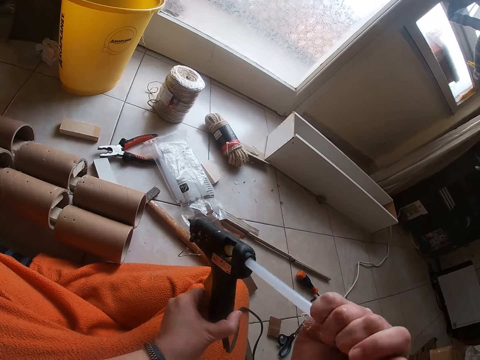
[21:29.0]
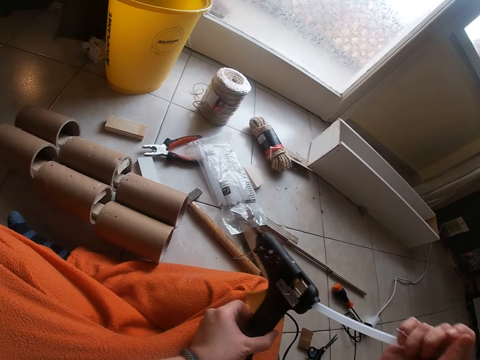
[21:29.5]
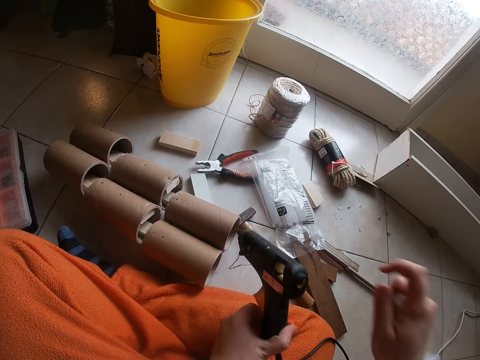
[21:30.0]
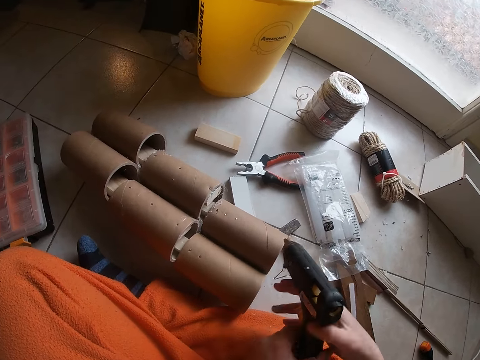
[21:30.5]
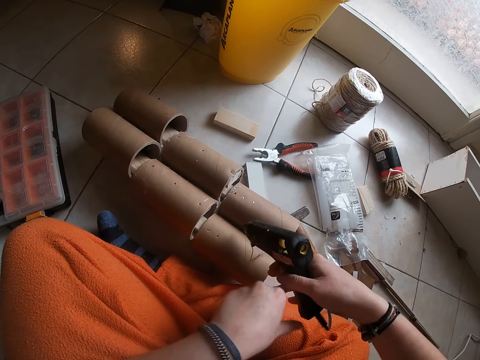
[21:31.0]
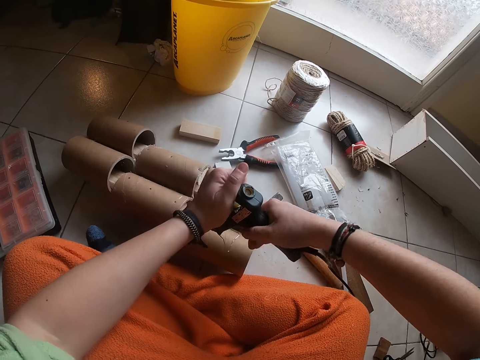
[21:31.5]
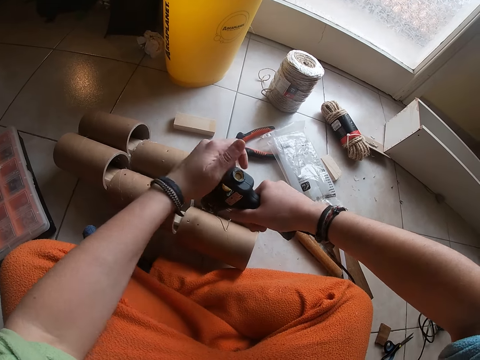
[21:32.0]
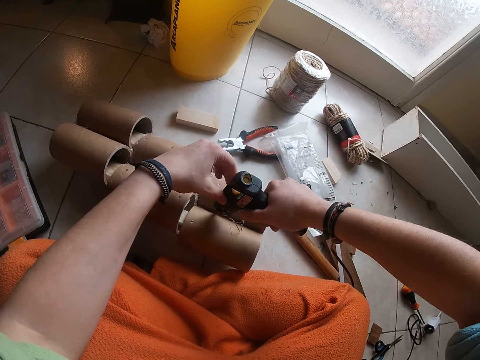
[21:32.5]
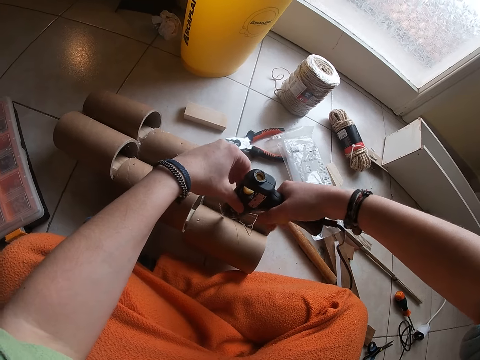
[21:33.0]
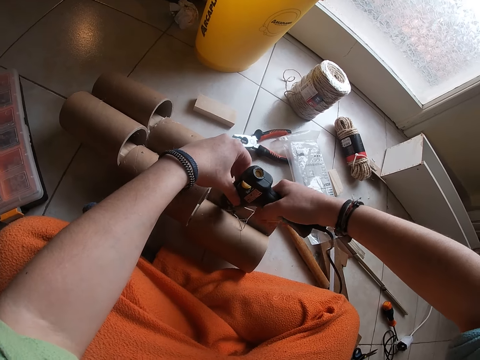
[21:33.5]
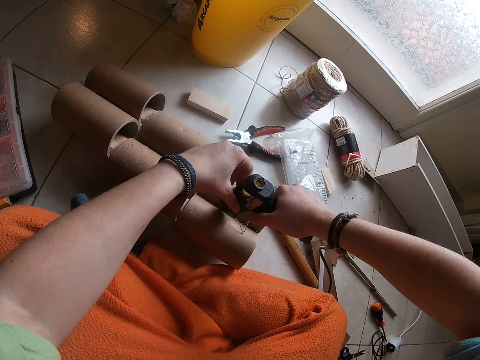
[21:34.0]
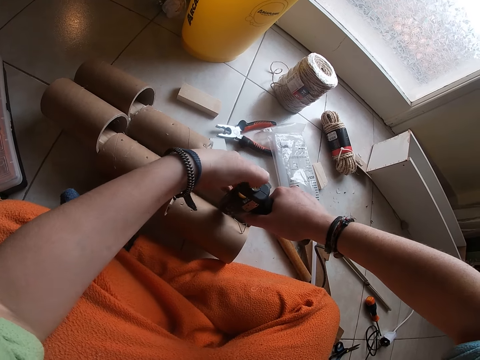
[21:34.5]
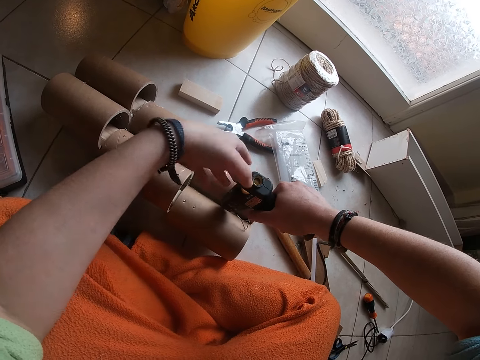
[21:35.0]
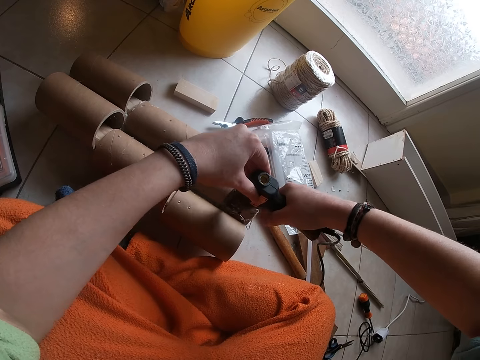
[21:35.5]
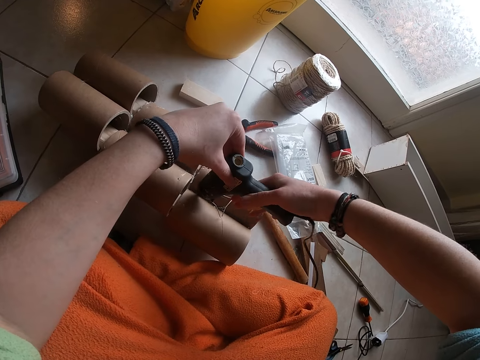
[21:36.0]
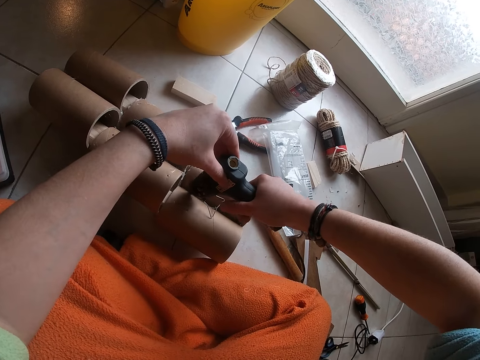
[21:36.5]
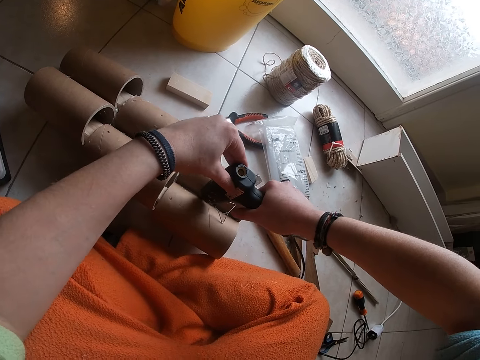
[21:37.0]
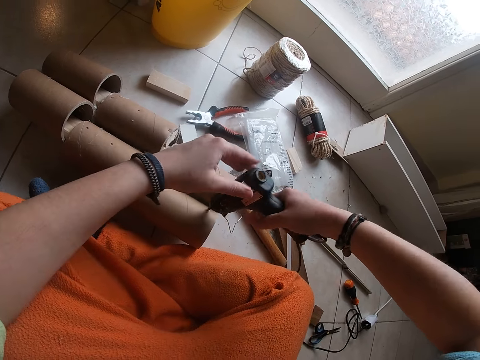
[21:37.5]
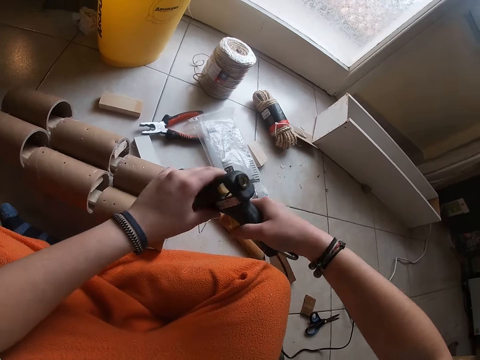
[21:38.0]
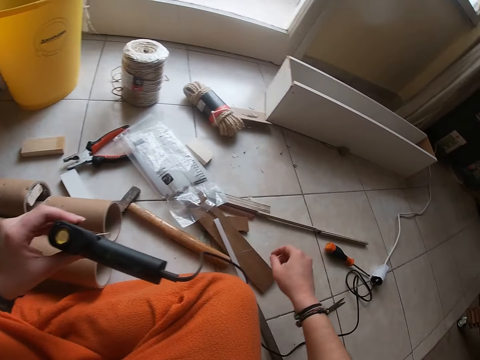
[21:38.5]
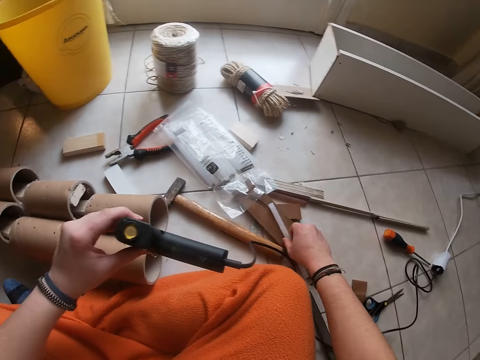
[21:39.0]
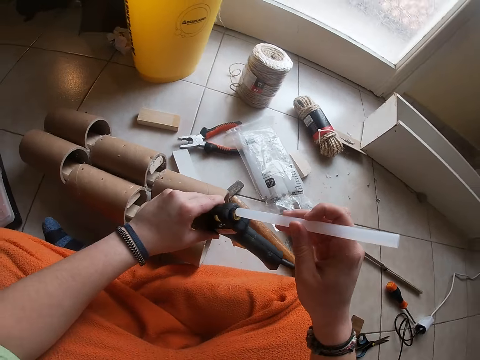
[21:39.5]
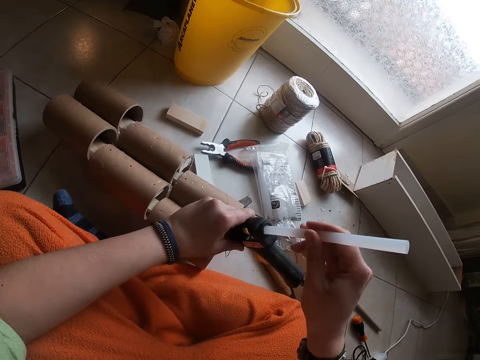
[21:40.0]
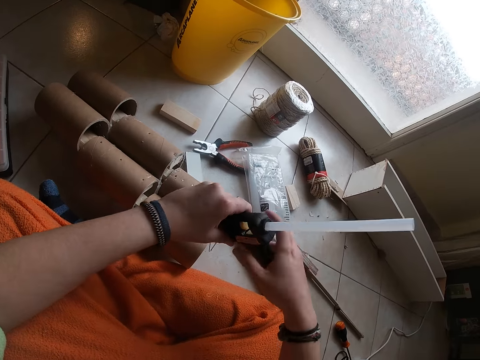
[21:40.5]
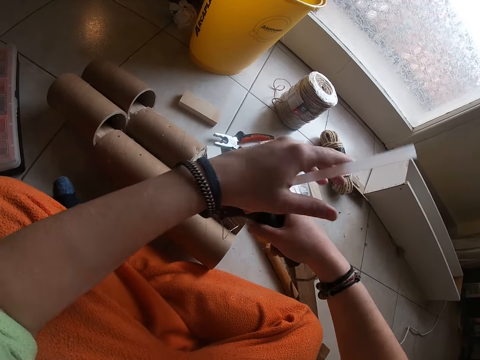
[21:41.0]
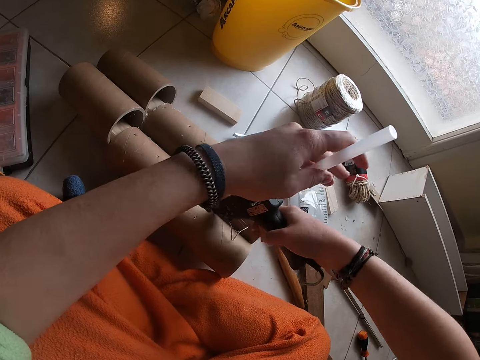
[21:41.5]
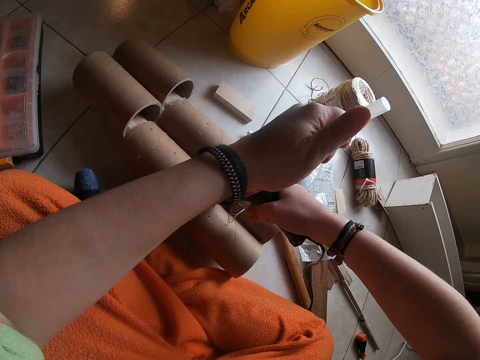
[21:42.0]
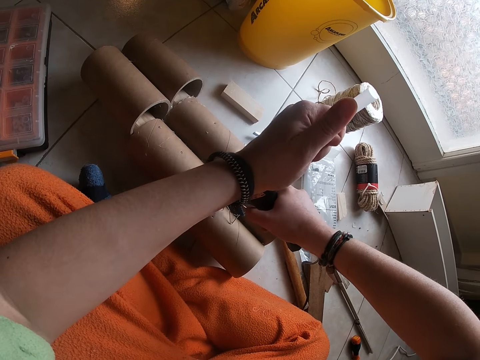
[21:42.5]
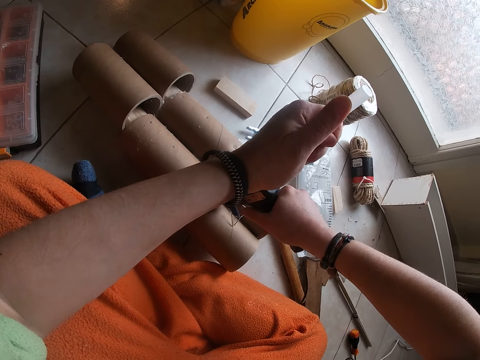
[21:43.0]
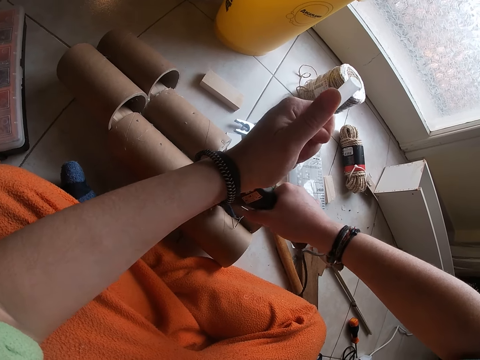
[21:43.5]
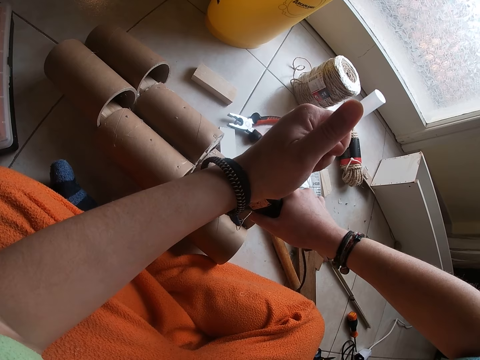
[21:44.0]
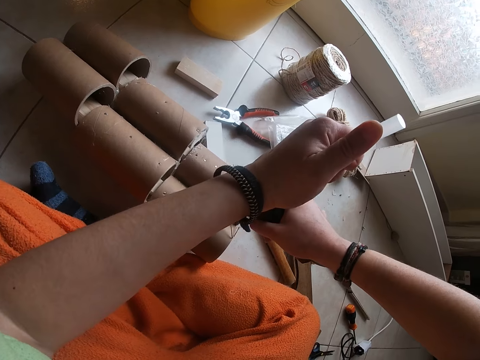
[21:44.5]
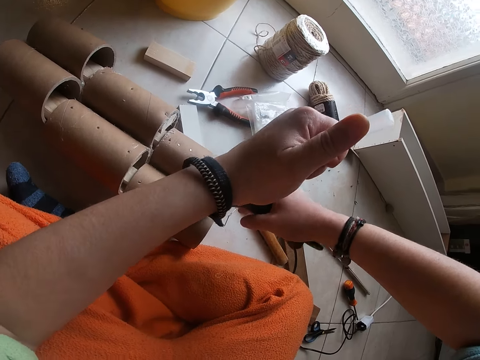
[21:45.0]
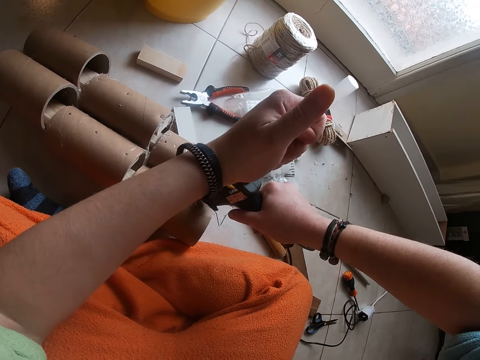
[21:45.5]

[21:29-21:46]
The camera wearer removes the gum stick from the glue gun with her right hand. She drops the gum stick in her right hand on the floor. She applies glue from the glue gun to the three-step cardboard roll in her right hand. She applies it again. She picks up the gum stick from the floor with her right hand. She inserts the gum stick into the glue gun in her right hand. She applies glue from the glue gun to the three-step cardboard roll in her right hand.

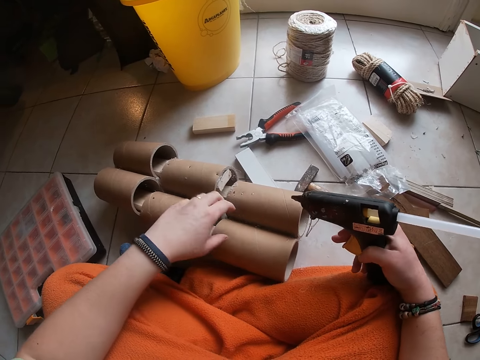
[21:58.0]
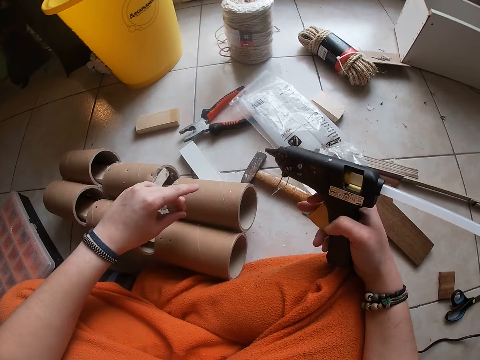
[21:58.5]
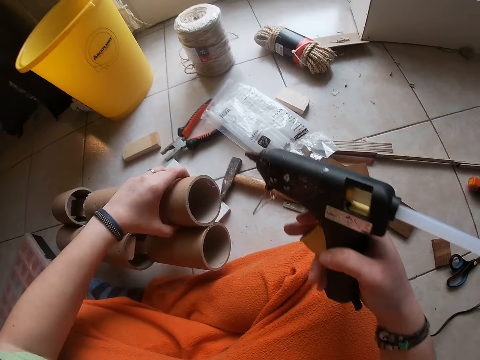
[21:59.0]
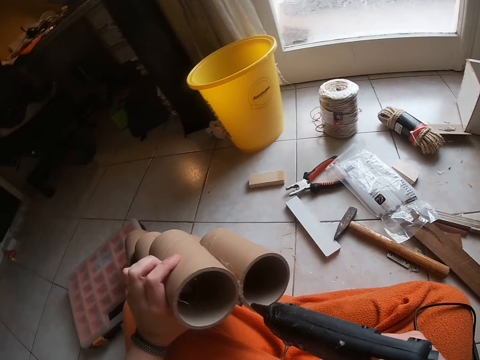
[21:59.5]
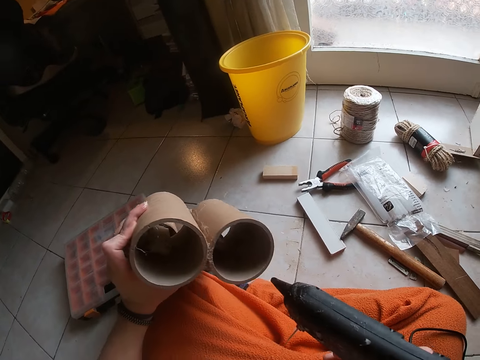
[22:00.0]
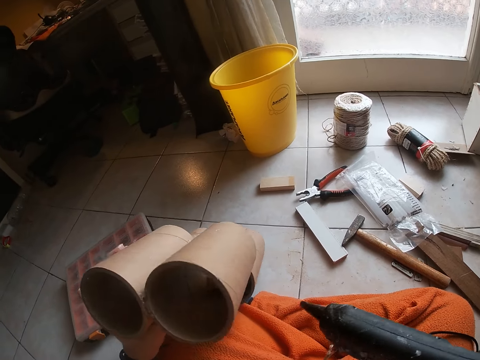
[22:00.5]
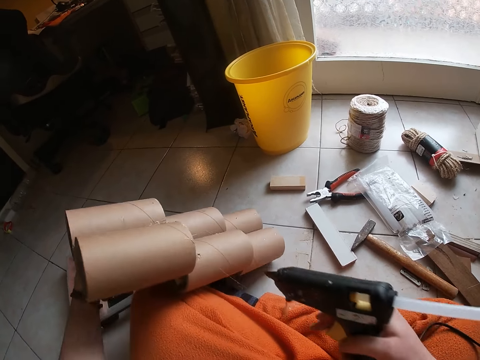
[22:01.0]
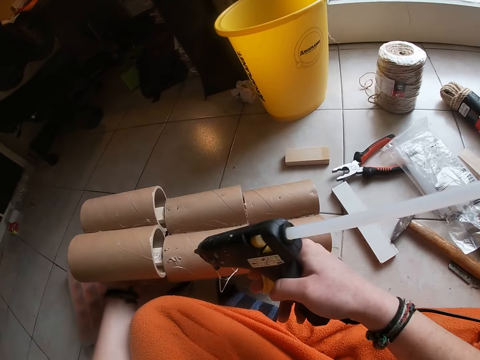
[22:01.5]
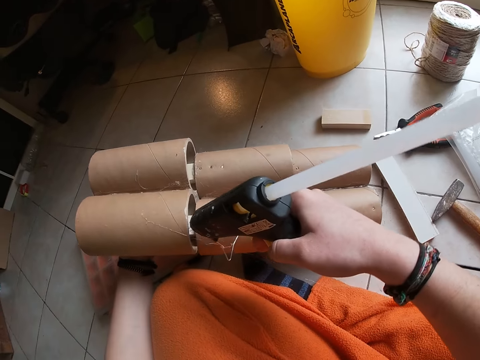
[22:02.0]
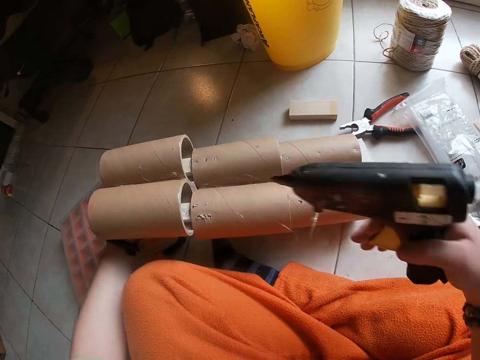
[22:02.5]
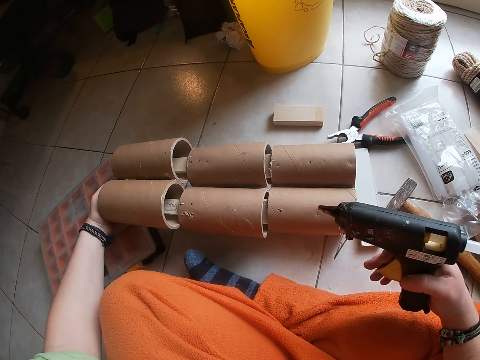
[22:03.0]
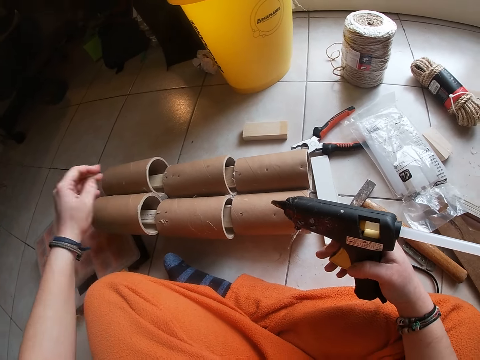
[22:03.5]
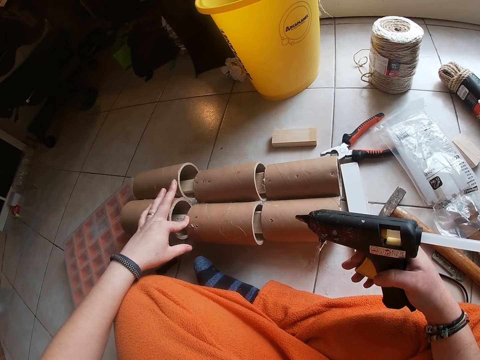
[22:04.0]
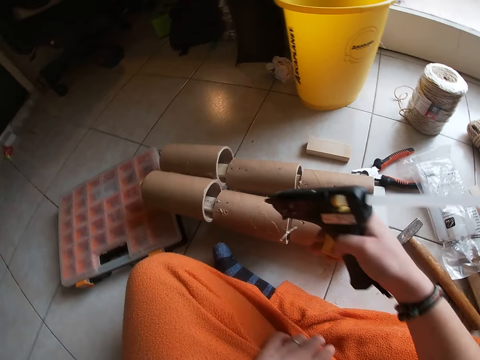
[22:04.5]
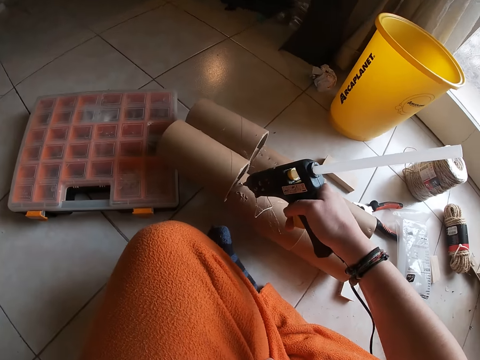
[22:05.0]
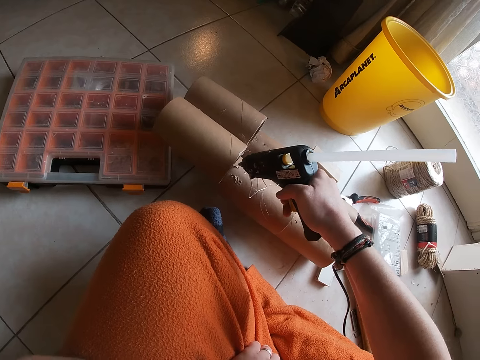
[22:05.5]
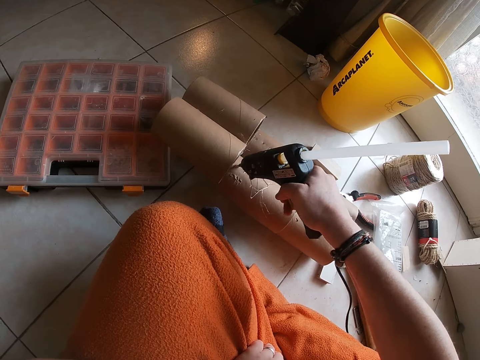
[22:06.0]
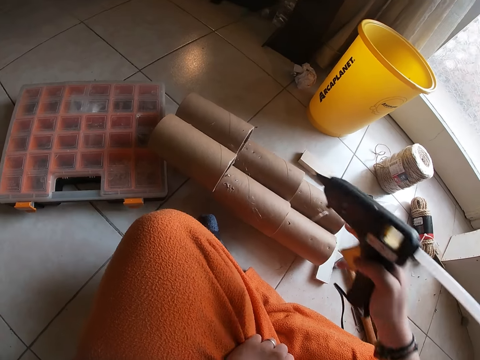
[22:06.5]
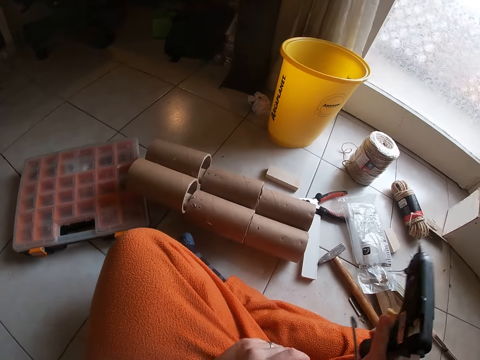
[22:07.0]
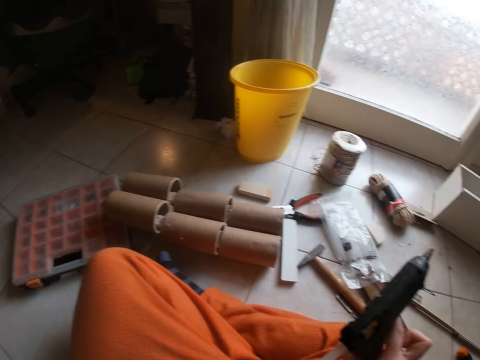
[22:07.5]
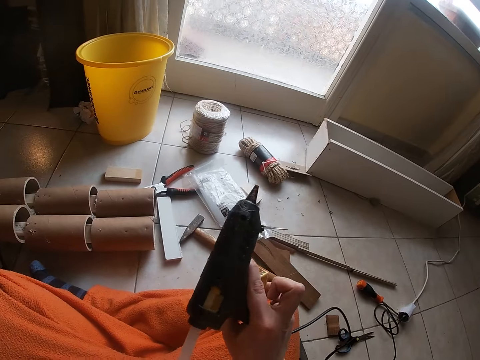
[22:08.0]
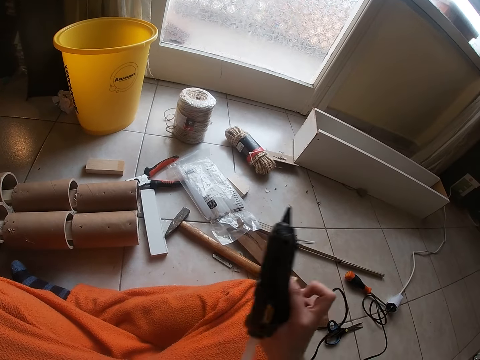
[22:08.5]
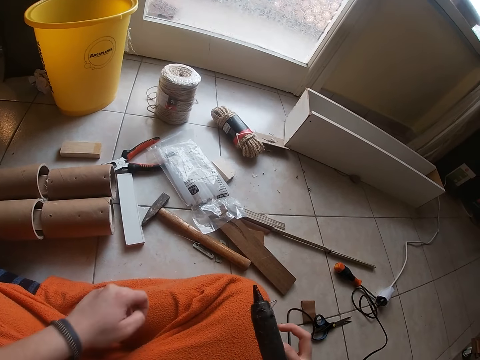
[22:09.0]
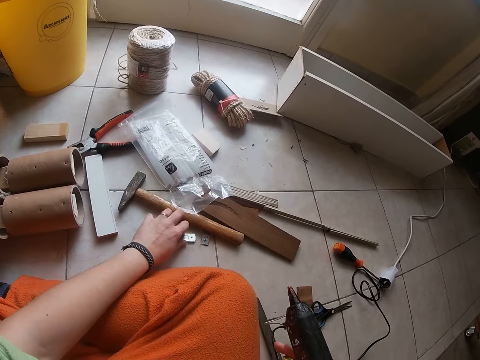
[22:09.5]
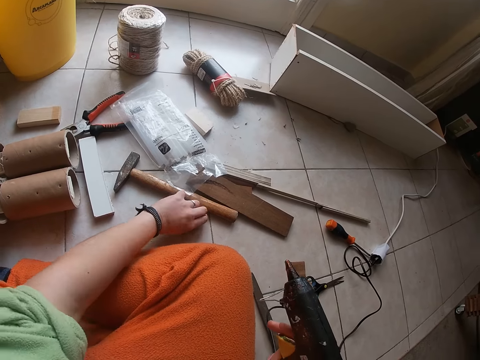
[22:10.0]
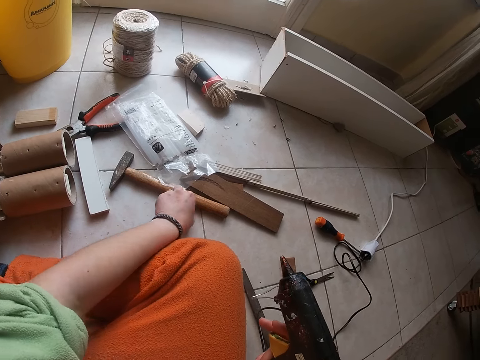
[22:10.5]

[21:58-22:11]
The camera wearer moves the three-step cardboard roll with her left hand. She applies glue from the glue gun to the three-step cardboard roll in her right hand. She adjusts the glue gun with her hands. She looks at the glue gun. She moves the hammer with her left hand on the floor. She picks up an iron.
